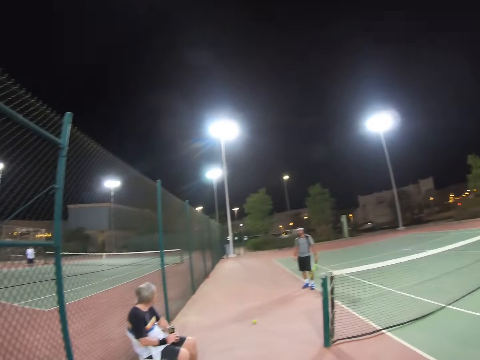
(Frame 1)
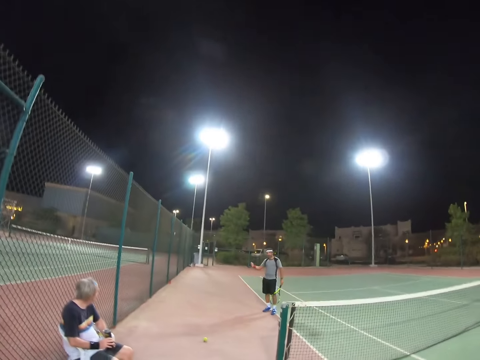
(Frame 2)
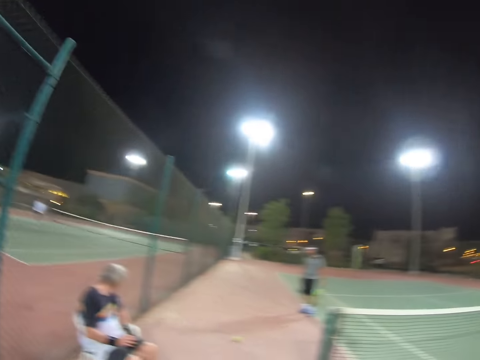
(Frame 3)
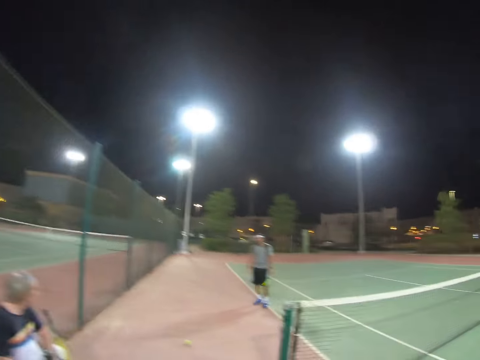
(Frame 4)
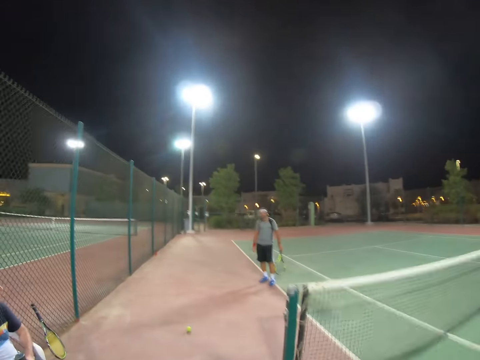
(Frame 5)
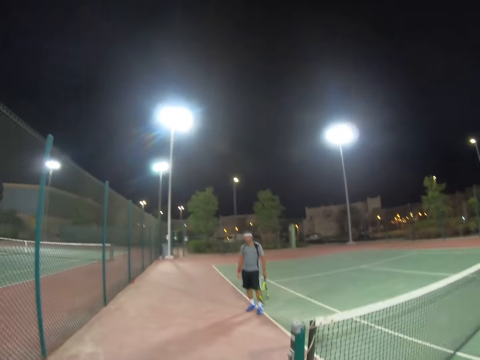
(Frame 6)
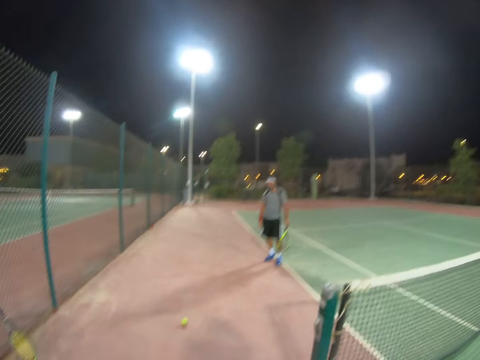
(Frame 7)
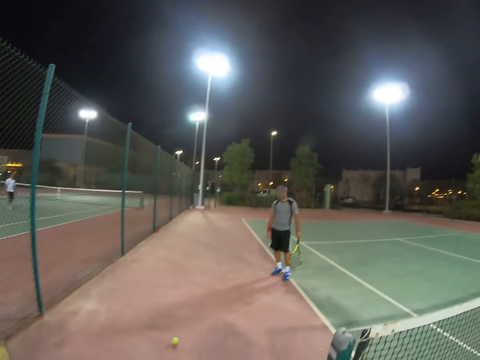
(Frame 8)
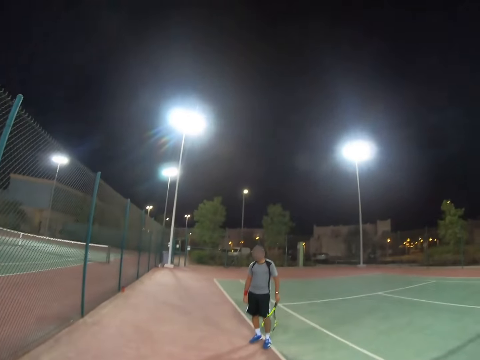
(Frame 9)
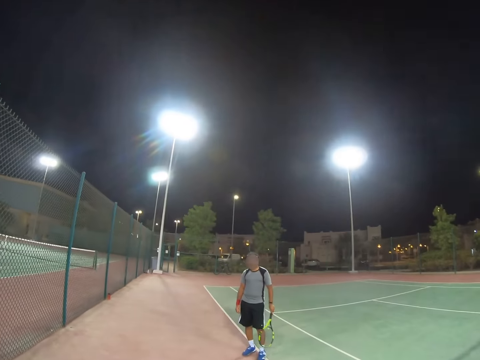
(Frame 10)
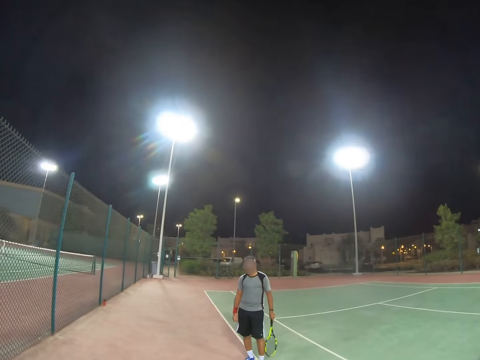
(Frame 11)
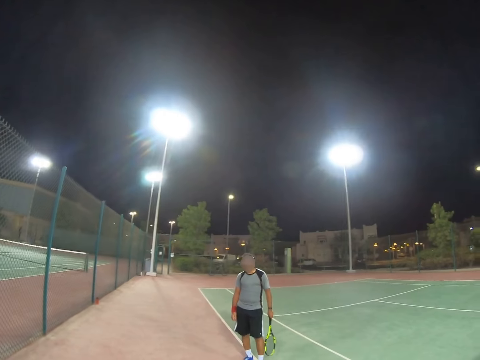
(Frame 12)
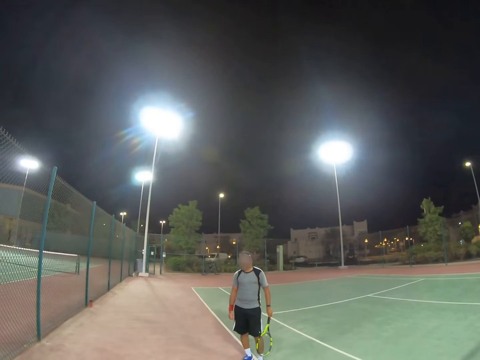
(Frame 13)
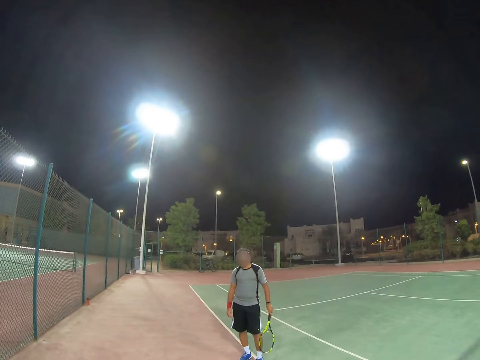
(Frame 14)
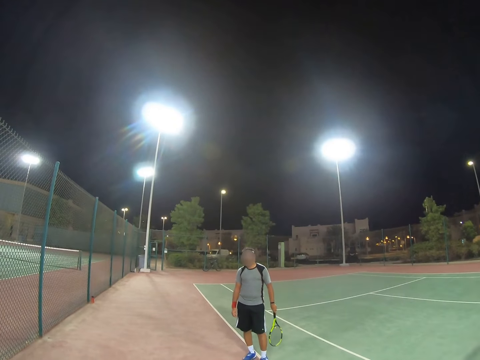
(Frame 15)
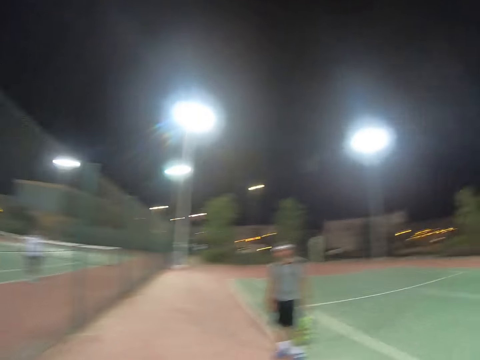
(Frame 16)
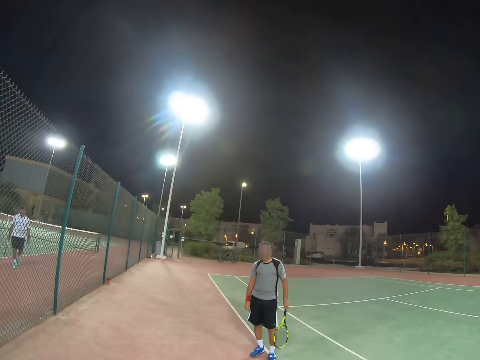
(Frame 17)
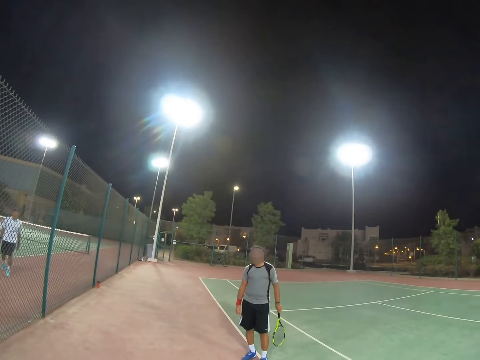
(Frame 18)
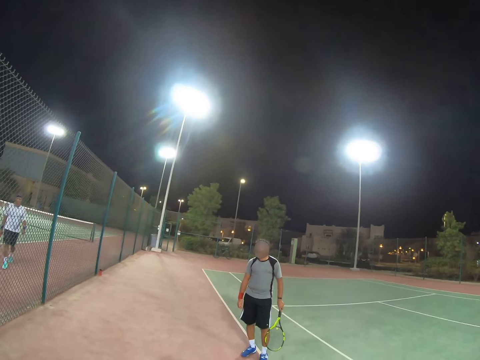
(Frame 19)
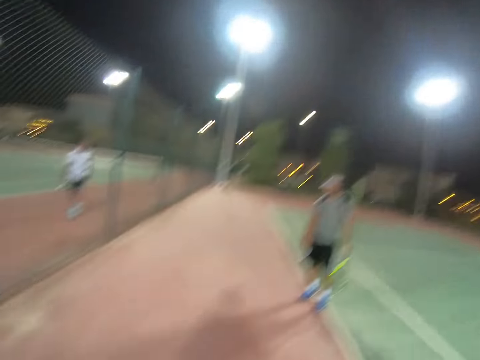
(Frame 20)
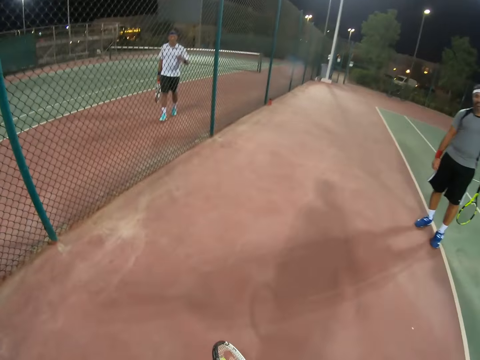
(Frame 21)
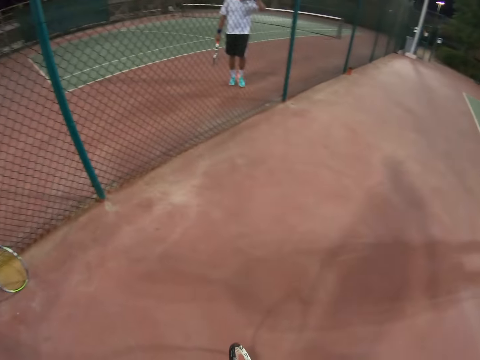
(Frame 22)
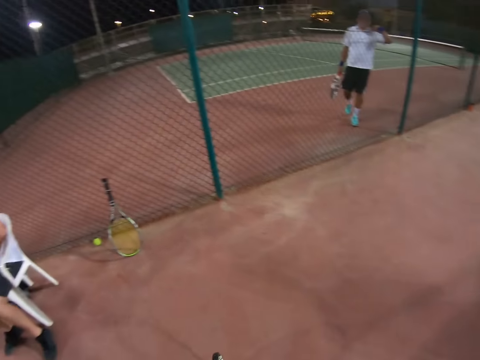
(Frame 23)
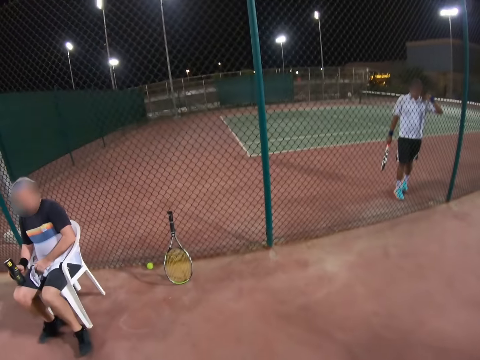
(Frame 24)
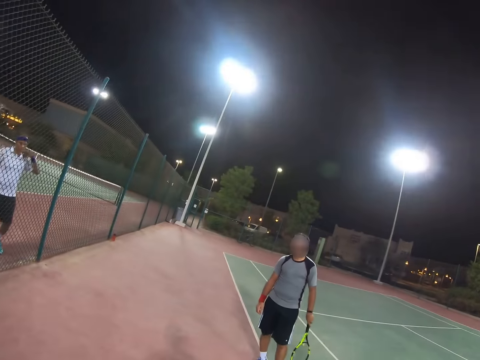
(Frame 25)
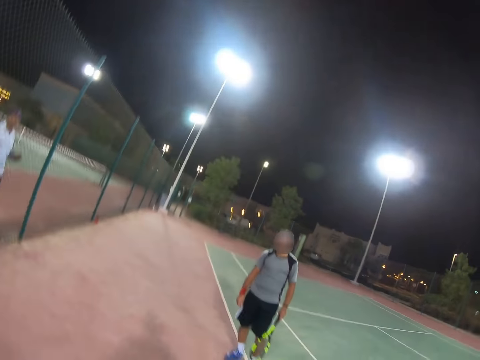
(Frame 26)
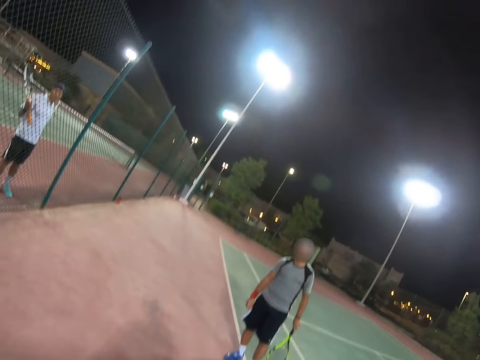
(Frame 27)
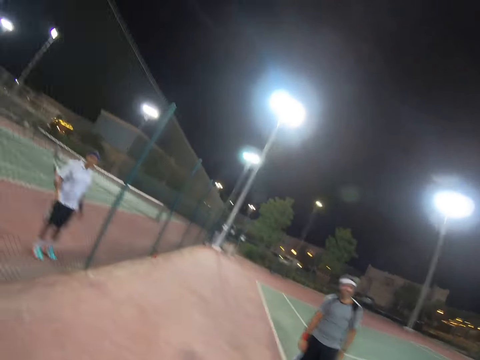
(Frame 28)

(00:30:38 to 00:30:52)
A man speaks to another man. A third man walks.

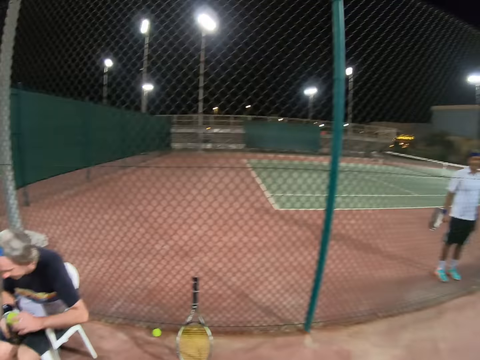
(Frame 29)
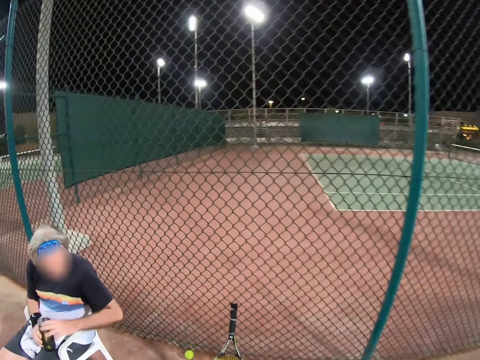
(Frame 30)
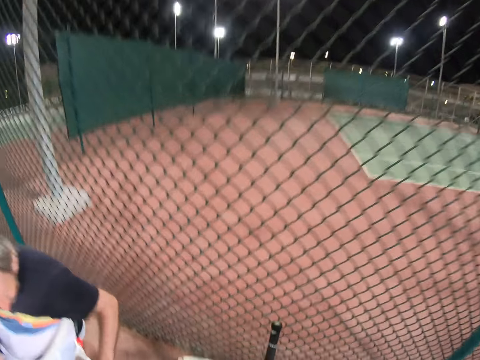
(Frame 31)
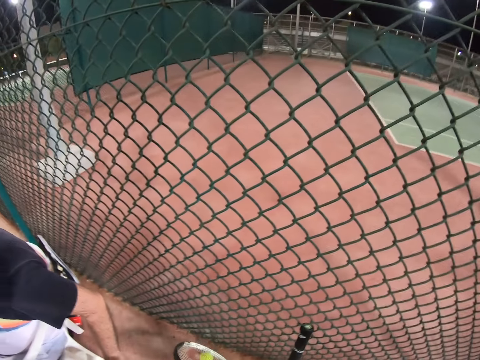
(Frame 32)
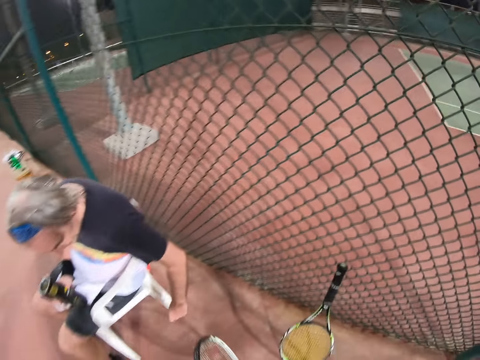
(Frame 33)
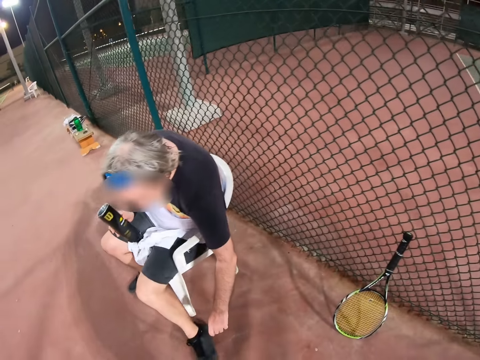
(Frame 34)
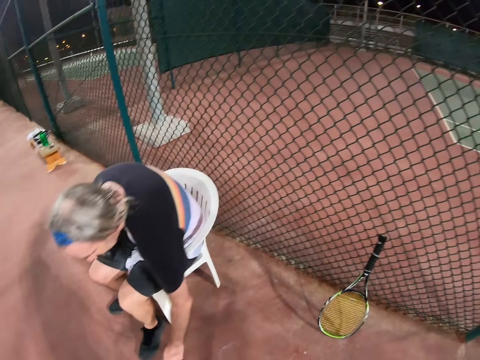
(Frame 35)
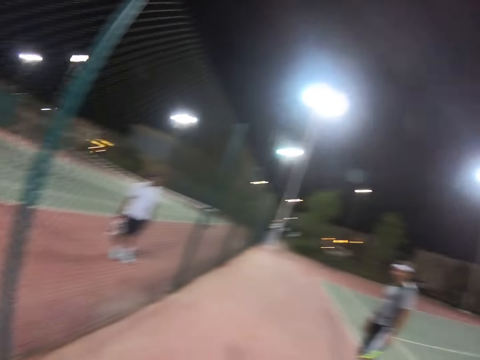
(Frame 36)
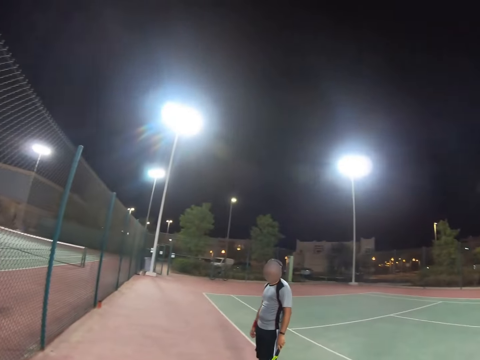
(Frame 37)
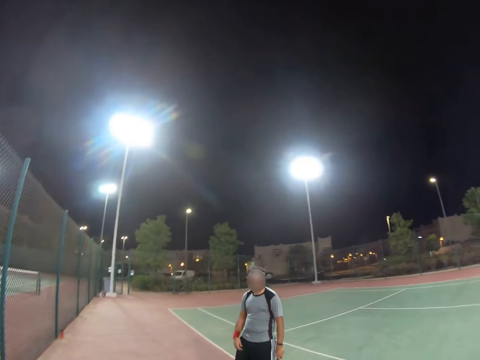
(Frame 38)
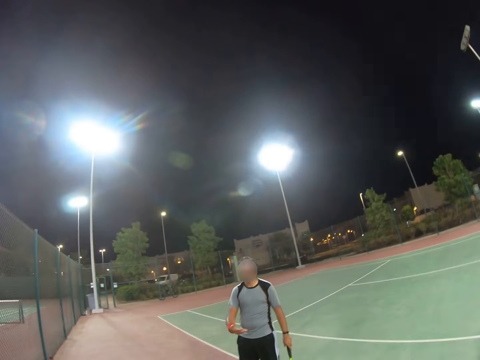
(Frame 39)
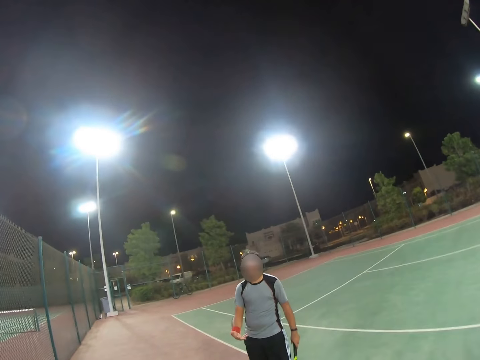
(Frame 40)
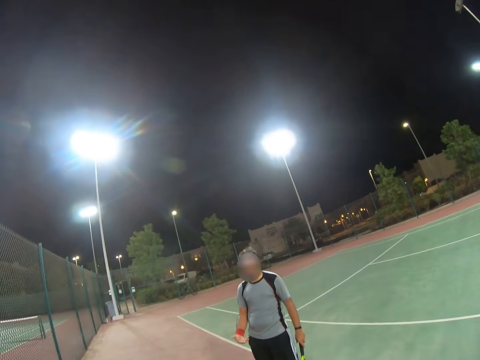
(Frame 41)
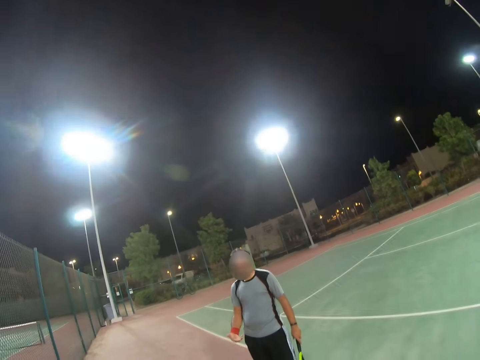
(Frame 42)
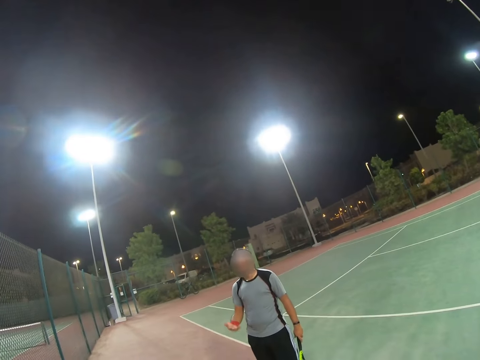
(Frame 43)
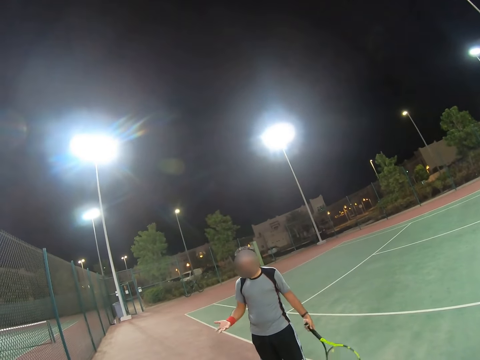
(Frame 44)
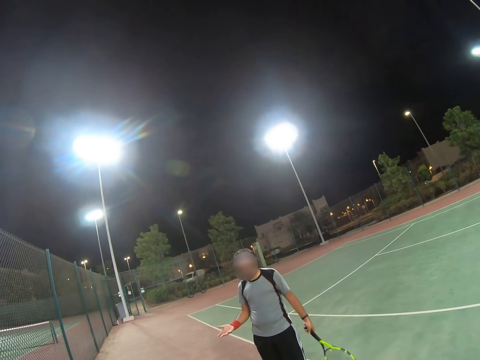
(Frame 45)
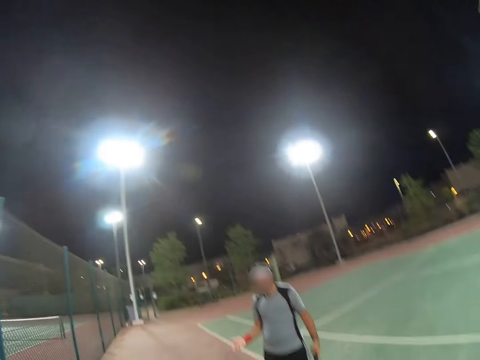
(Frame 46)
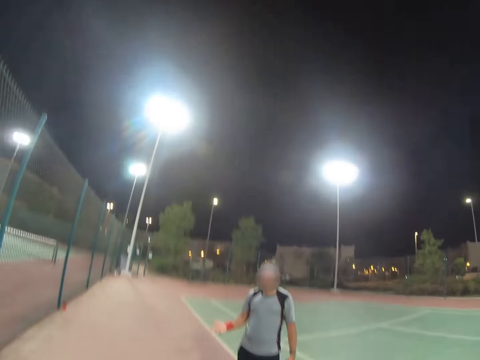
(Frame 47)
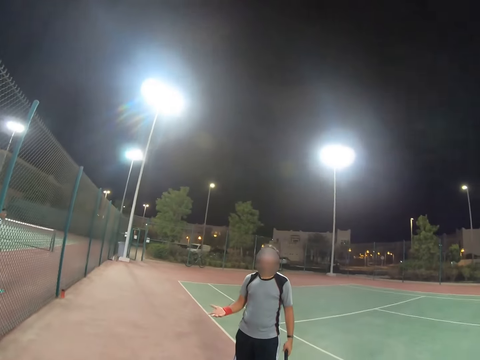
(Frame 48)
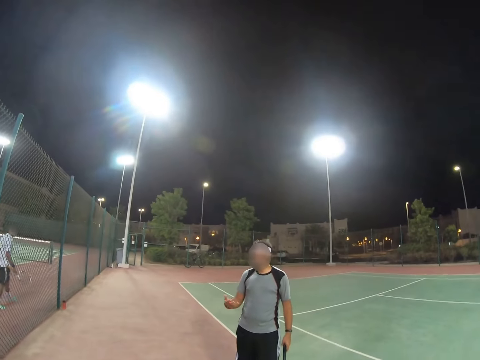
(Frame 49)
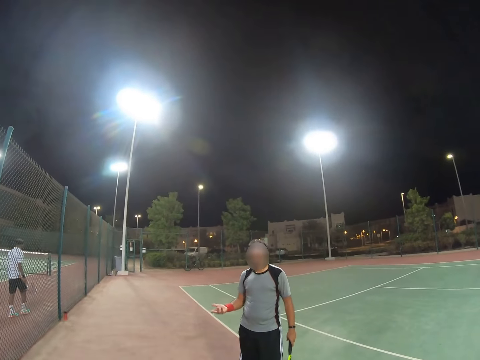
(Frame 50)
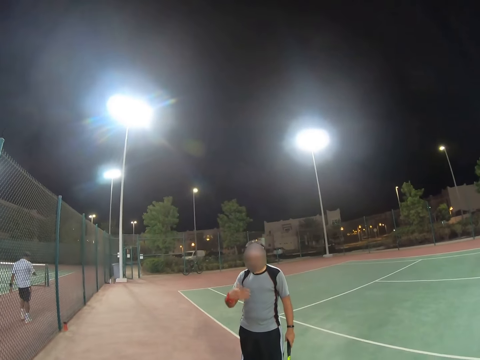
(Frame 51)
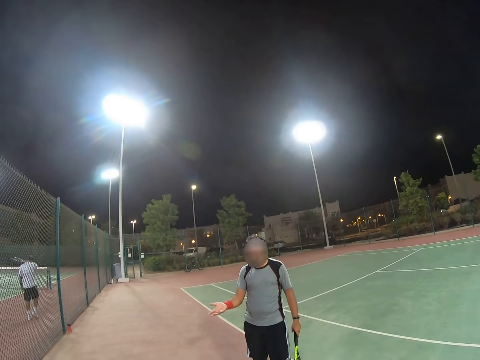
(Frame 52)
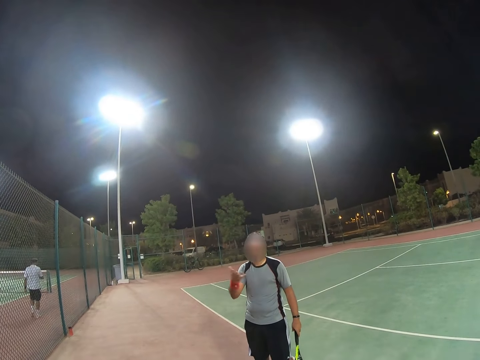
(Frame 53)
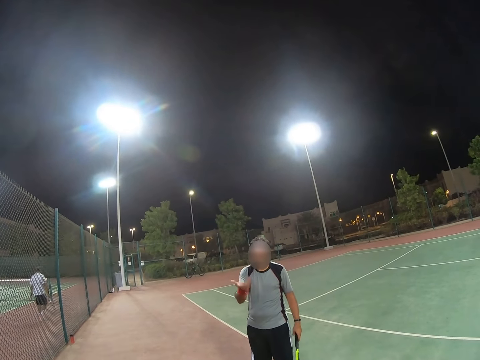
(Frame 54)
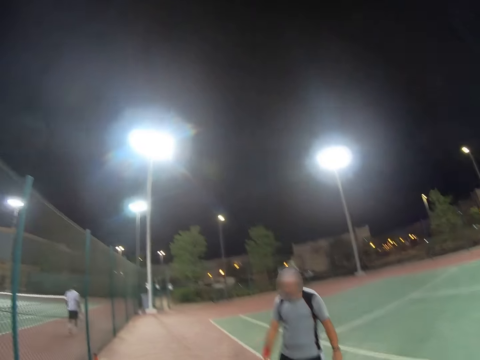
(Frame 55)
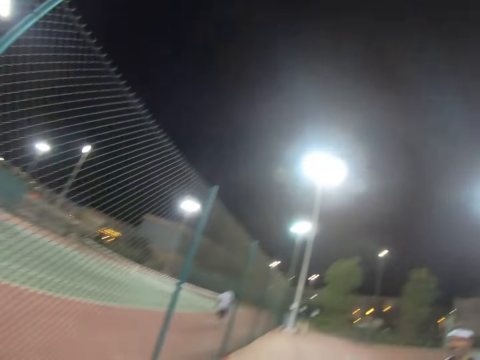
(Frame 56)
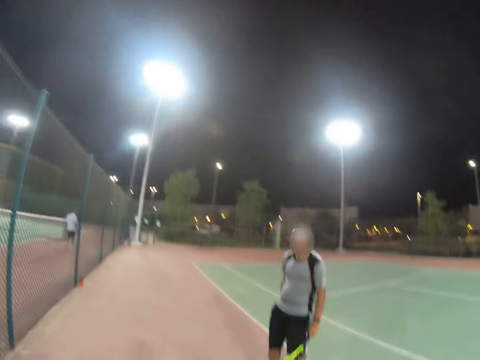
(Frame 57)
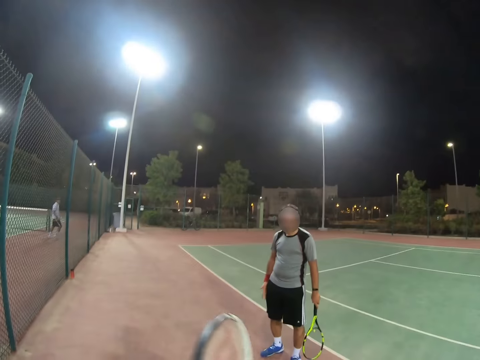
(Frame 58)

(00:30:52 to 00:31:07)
A person drinks water. A man moves his hand. Another man shakes a hand and moves his hand.
